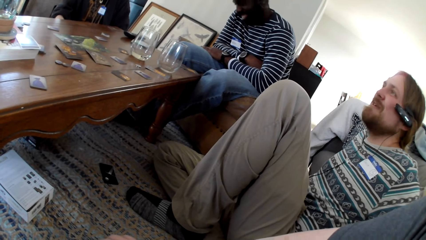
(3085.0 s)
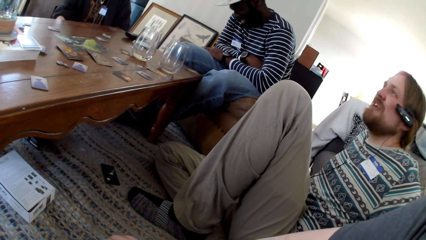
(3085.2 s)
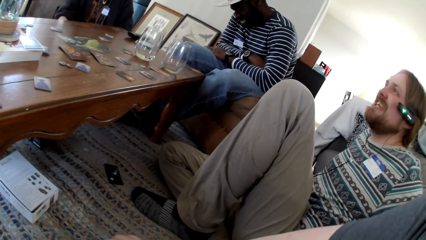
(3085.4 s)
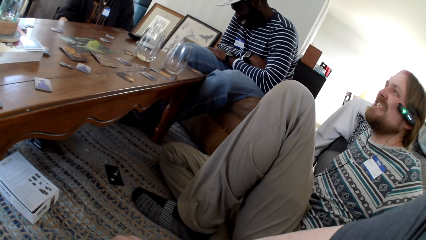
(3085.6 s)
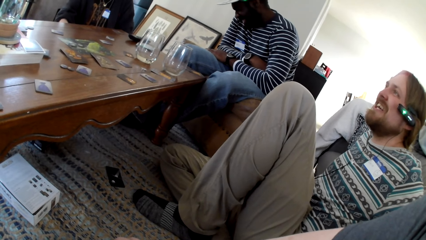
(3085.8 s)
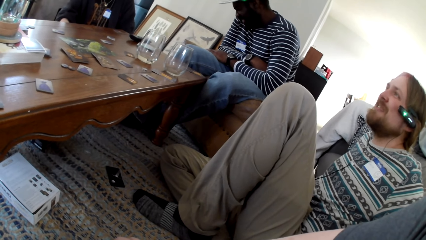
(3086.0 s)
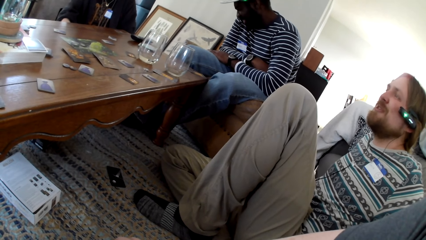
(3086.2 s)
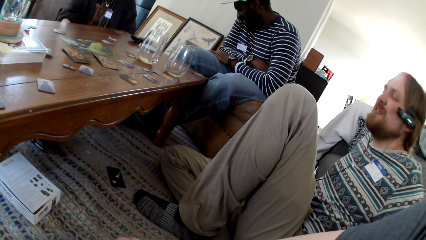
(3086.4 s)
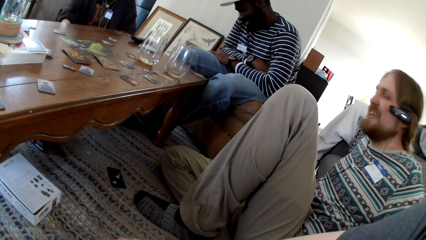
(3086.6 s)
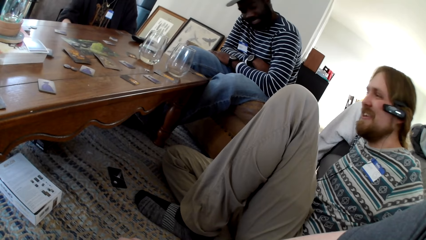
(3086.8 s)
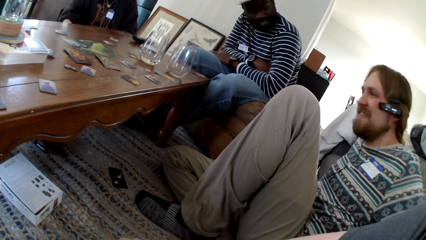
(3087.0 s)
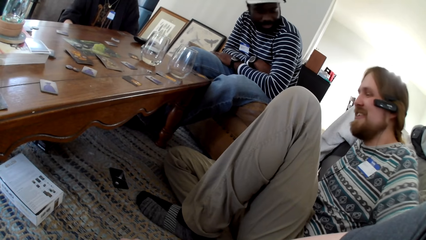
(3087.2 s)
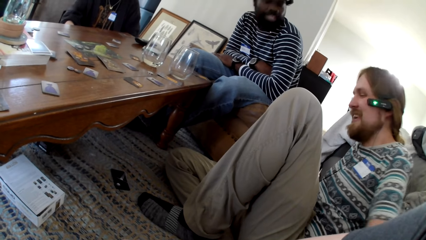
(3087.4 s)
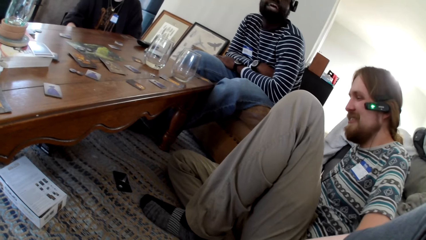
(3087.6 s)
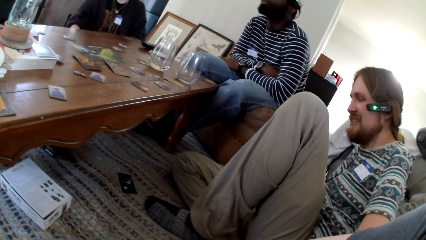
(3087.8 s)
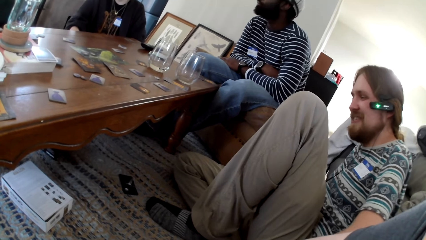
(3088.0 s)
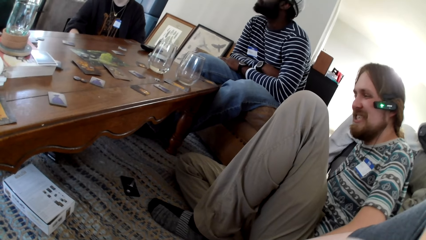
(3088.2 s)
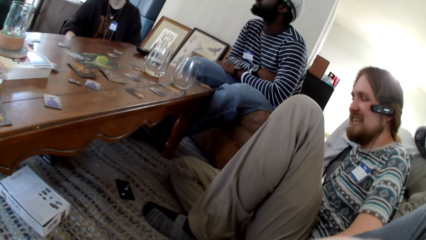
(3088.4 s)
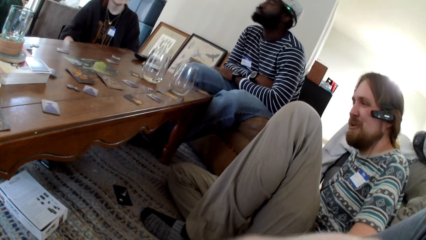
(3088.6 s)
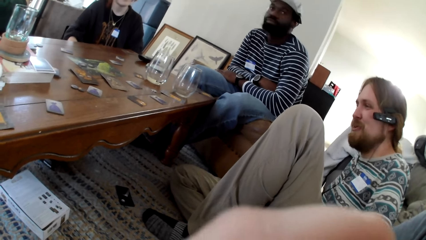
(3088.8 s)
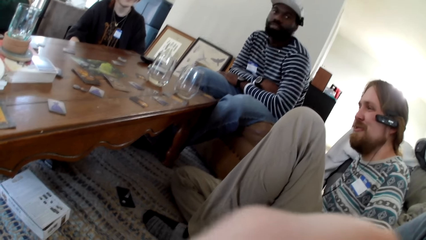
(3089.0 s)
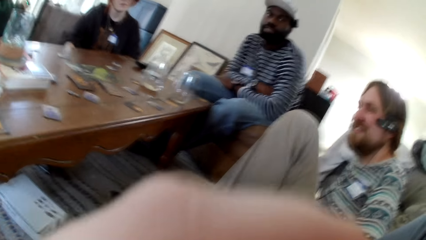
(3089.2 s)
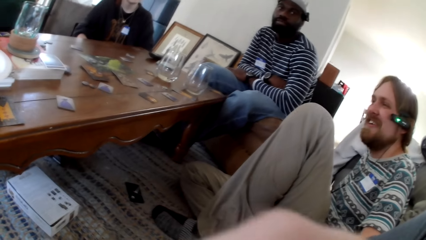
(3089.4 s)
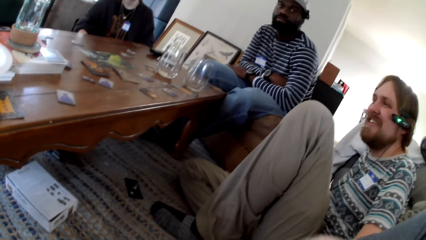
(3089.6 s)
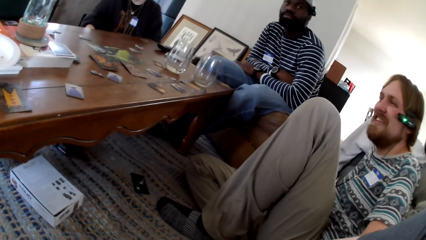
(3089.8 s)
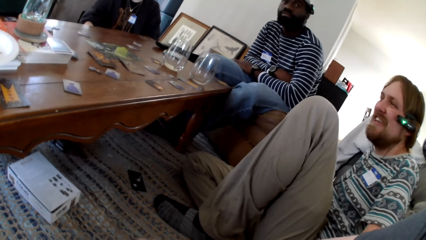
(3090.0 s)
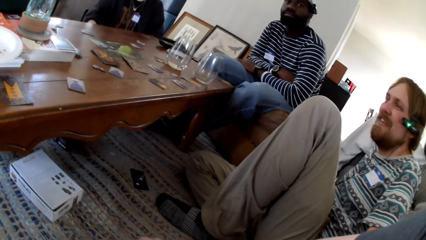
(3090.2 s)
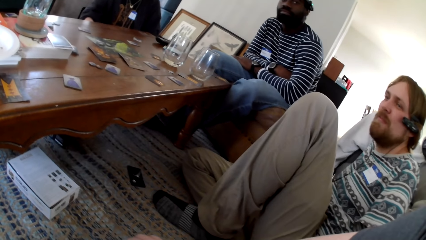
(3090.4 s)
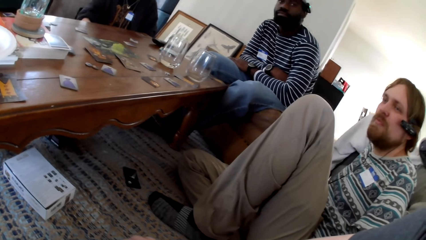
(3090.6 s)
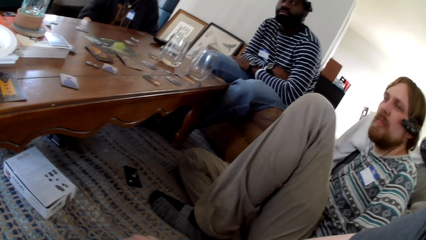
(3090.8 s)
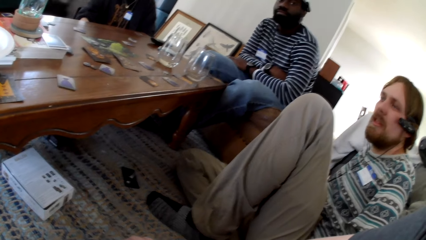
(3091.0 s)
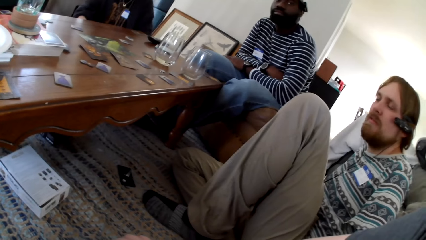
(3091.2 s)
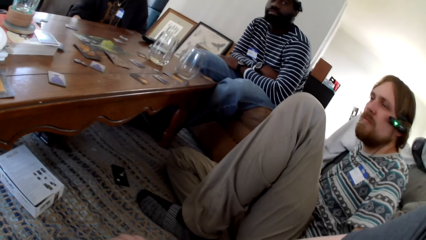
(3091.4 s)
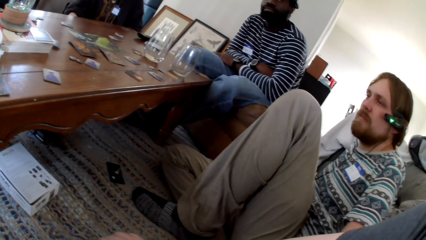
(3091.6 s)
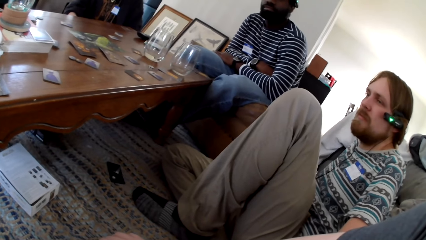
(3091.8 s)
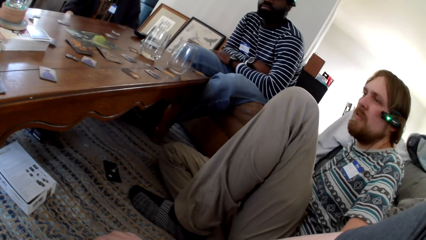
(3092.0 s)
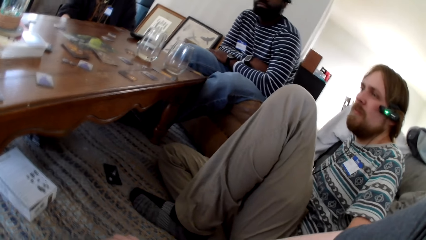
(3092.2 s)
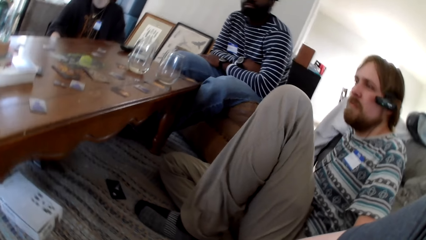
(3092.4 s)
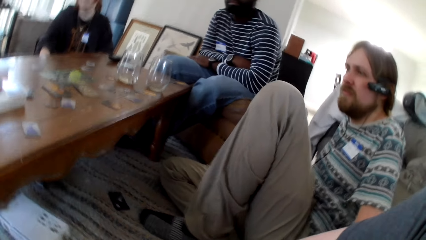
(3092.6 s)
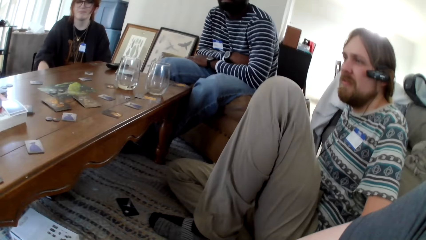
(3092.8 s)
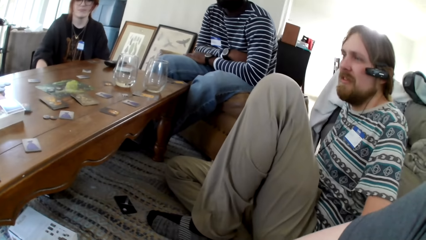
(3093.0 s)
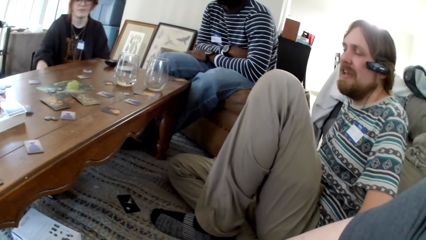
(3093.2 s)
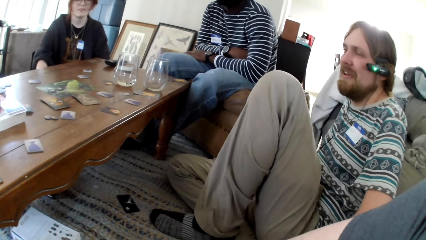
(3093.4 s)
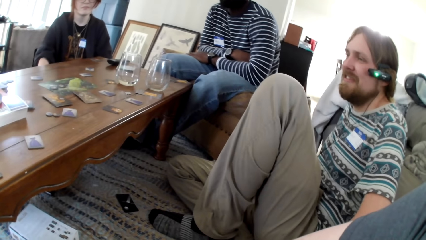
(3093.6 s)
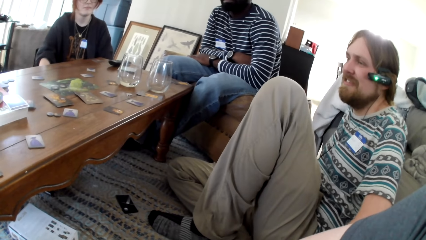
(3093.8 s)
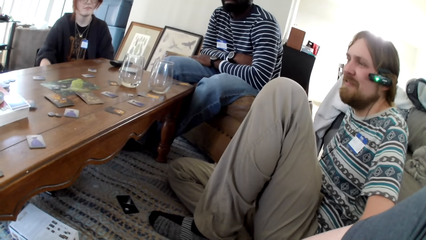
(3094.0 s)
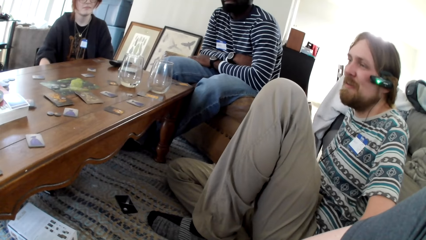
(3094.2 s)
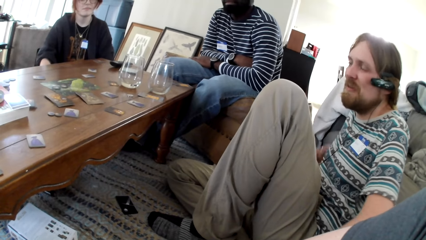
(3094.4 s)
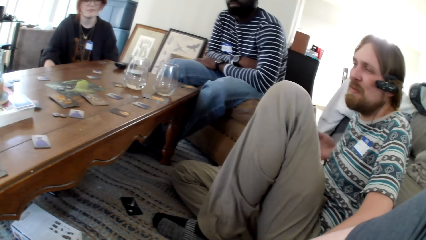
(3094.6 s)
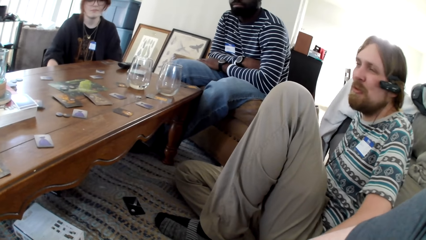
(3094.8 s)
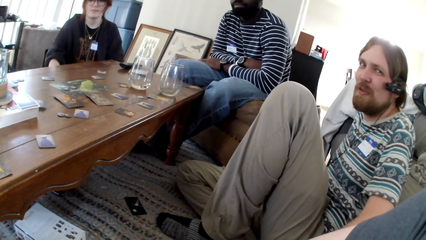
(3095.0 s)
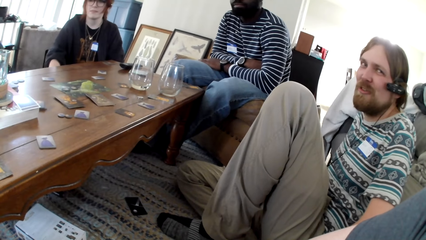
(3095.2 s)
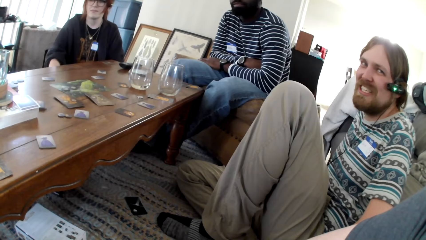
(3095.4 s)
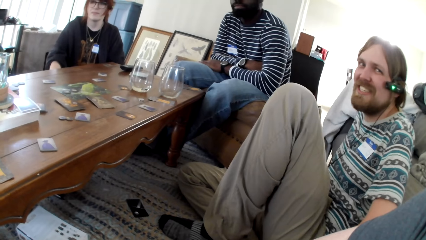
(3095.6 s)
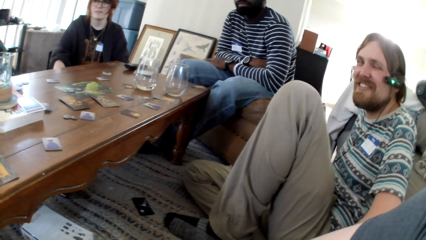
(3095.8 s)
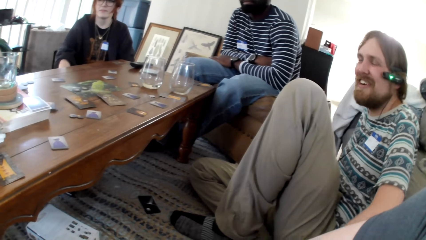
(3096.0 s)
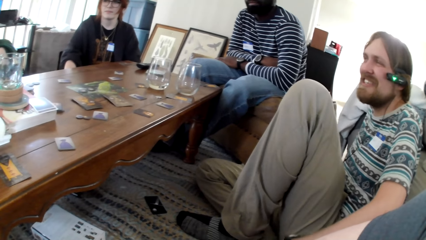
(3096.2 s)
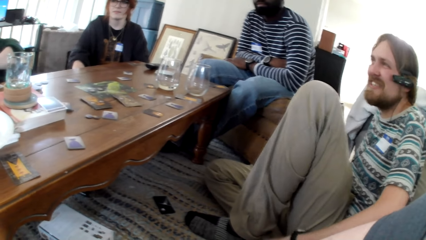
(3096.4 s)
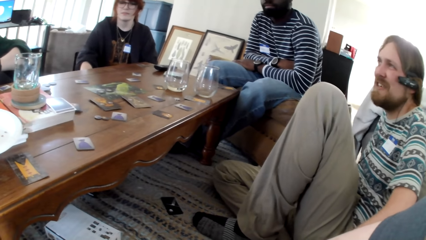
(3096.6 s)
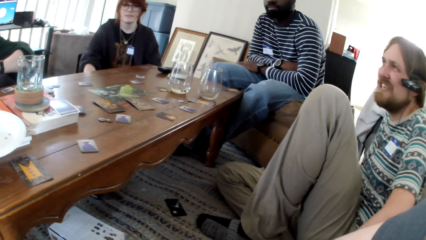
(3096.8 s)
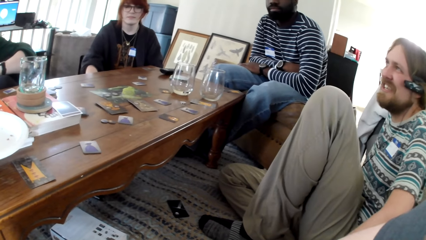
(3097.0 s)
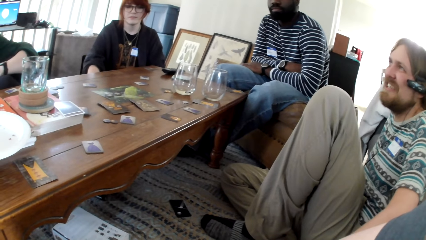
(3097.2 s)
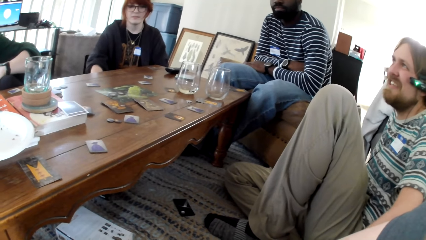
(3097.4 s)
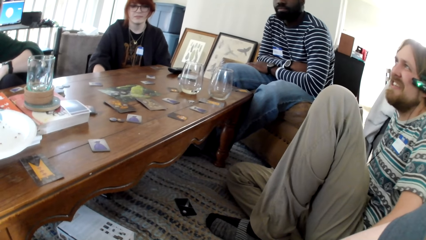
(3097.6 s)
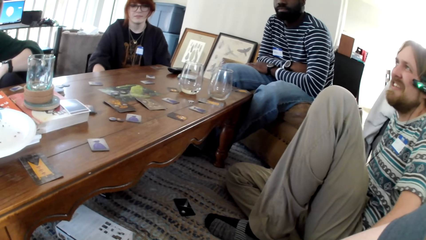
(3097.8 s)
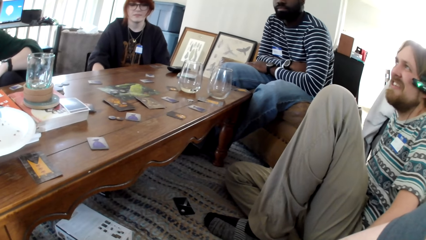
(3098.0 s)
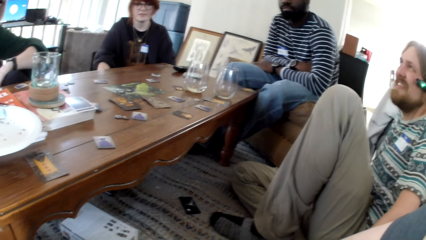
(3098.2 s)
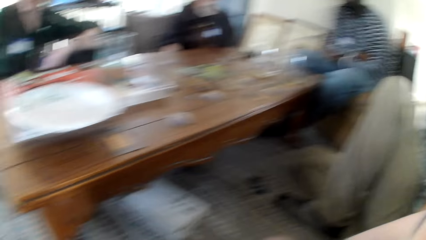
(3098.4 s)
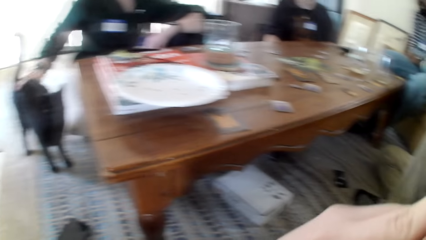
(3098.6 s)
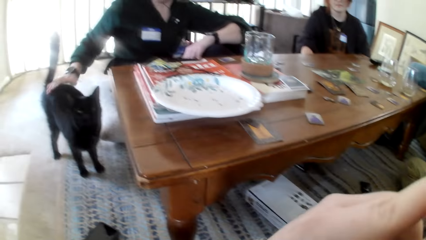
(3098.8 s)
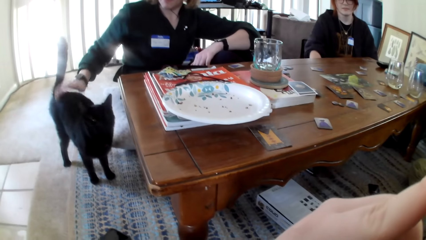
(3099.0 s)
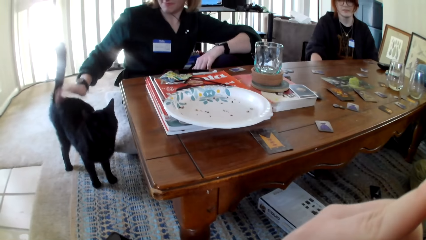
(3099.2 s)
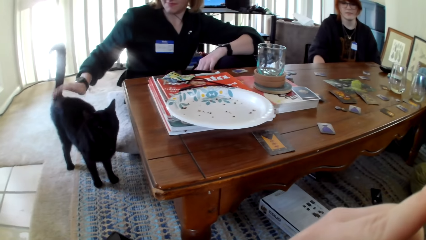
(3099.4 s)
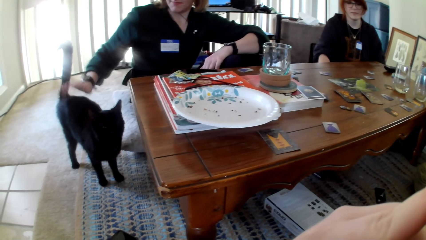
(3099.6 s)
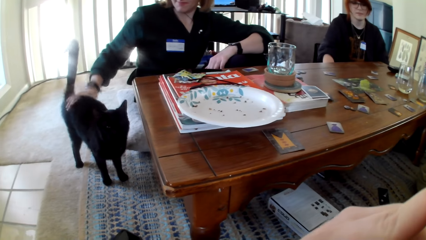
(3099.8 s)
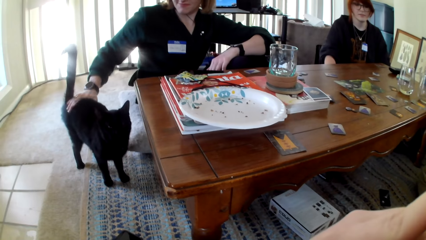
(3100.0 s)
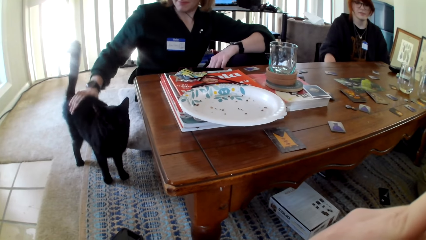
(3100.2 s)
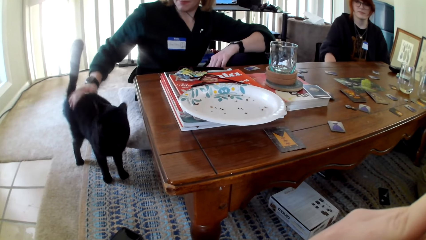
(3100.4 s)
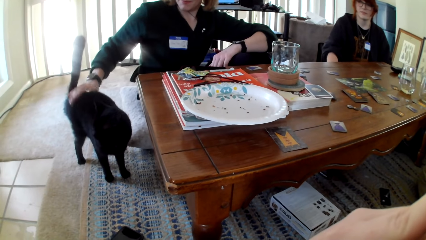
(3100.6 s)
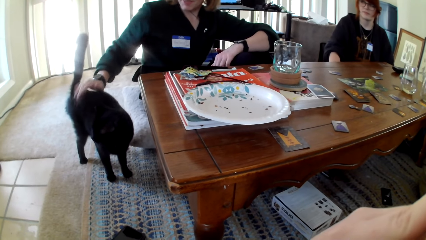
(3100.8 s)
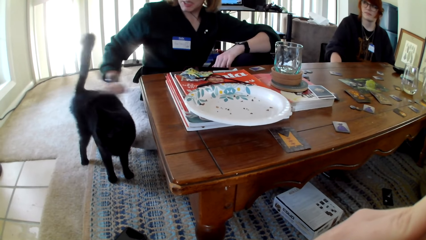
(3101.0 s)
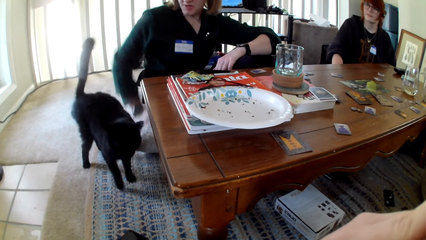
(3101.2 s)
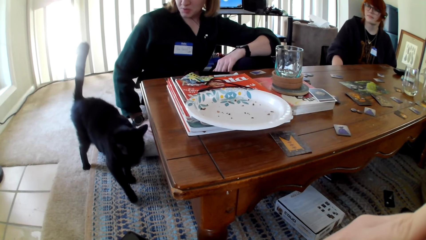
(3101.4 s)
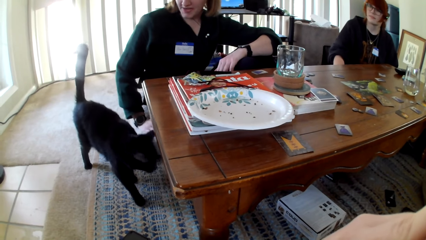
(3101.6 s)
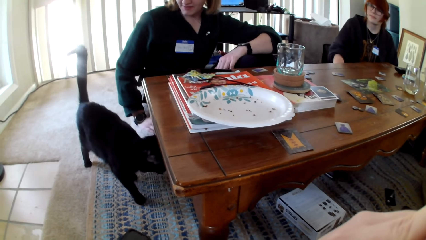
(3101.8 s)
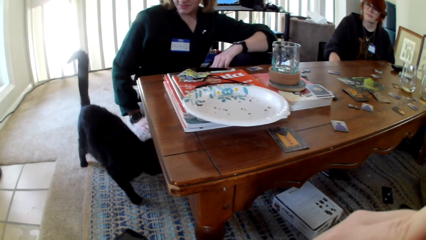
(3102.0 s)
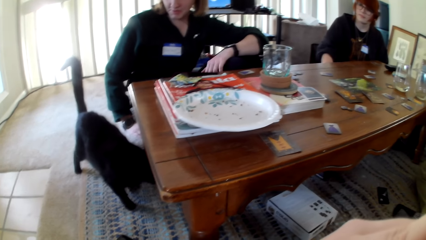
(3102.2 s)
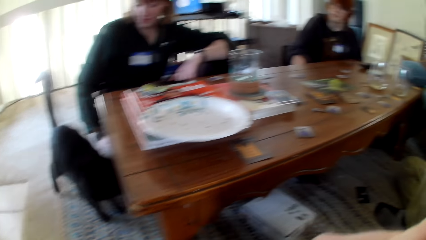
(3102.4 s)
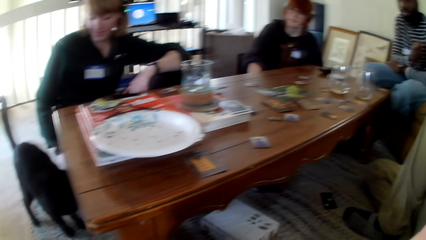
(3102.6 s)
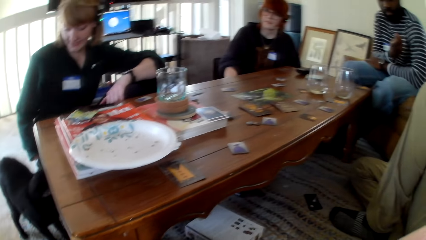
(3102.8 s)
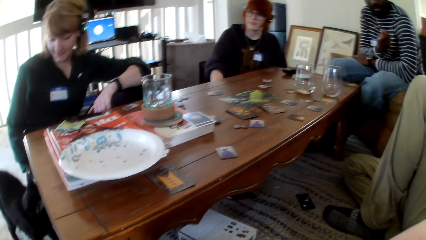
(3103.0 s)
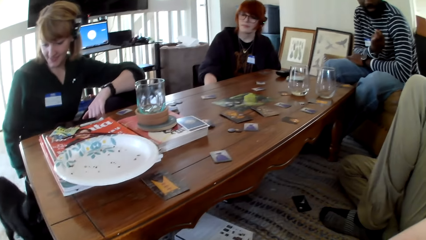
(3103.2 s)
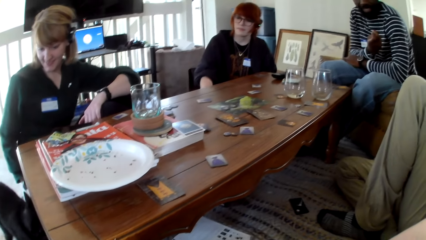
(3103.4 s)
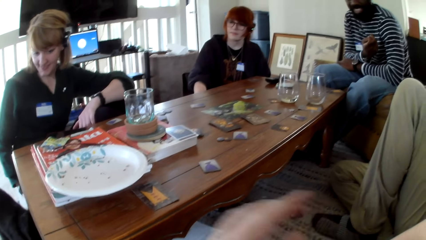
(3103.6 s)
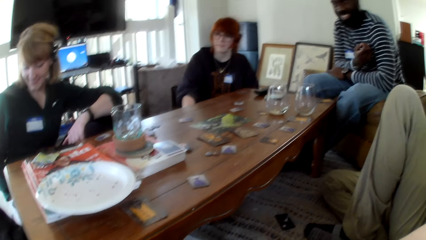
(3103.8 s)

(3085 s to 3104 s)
A person talks. The camera wearer converses with a man, another man, a woman and another woman. The person moves his left hand. The other man responds to the camera wearer. The other woman taps the back of the cat.
